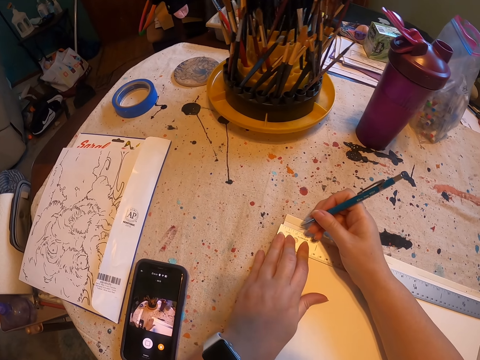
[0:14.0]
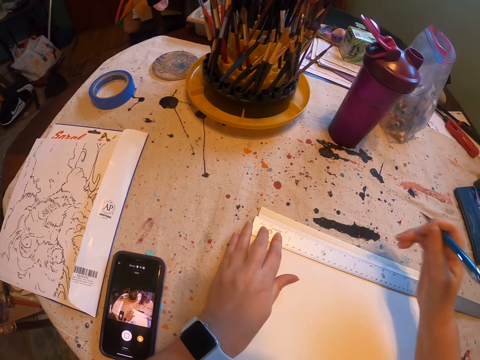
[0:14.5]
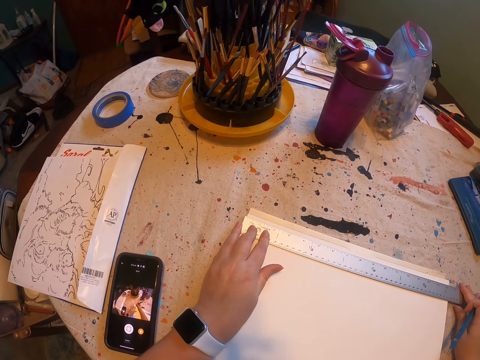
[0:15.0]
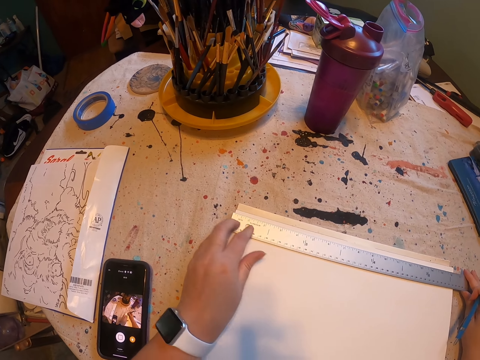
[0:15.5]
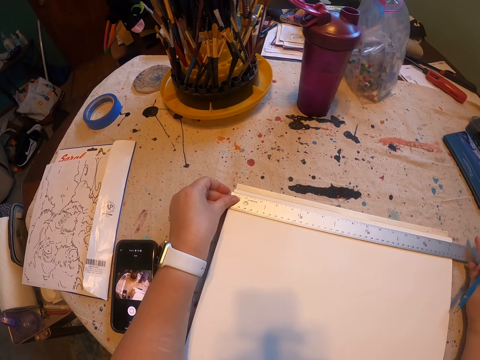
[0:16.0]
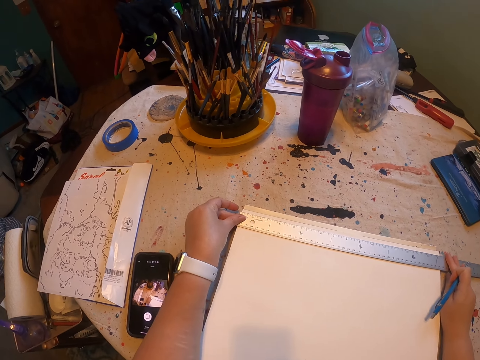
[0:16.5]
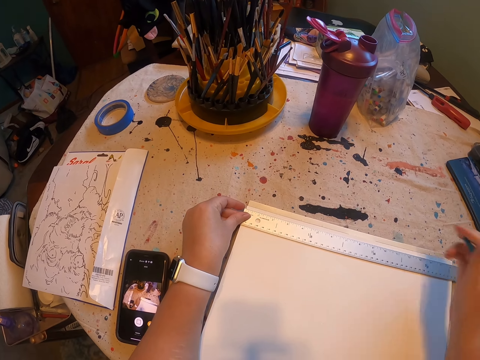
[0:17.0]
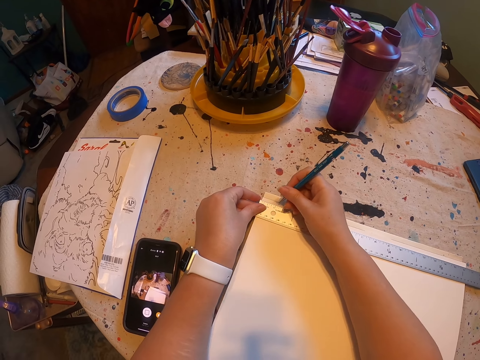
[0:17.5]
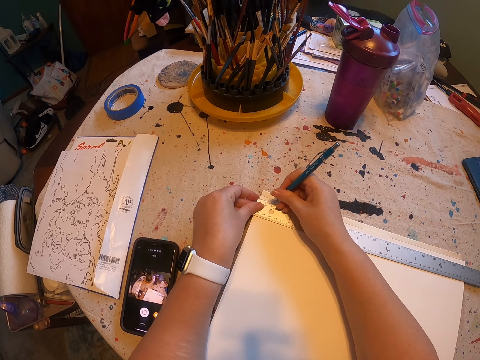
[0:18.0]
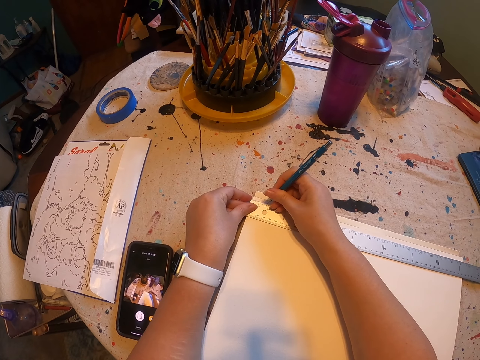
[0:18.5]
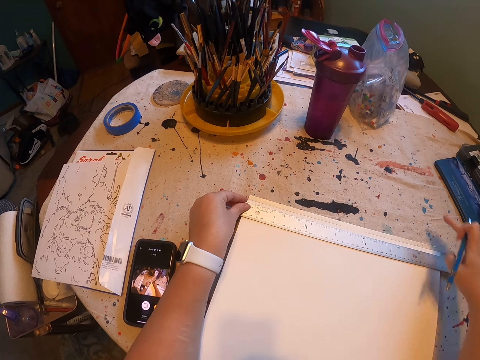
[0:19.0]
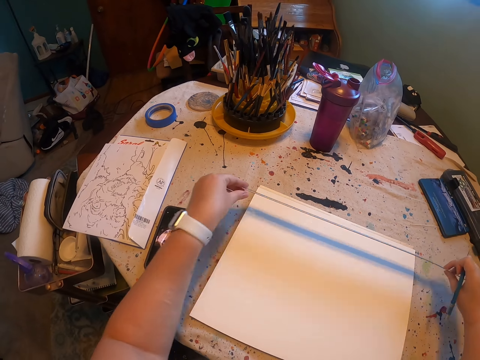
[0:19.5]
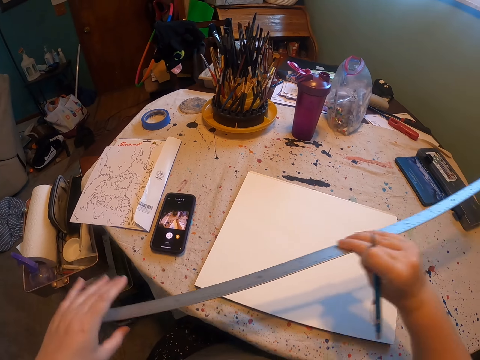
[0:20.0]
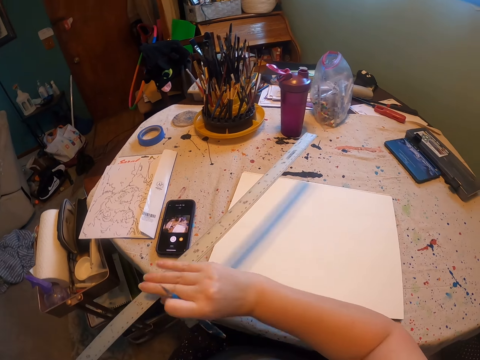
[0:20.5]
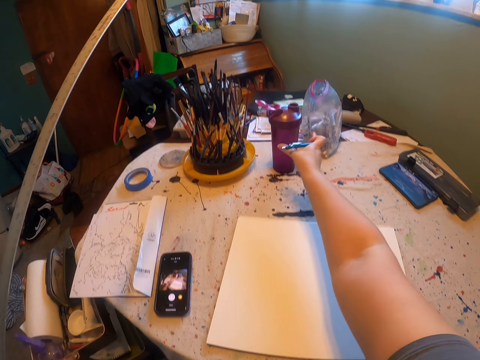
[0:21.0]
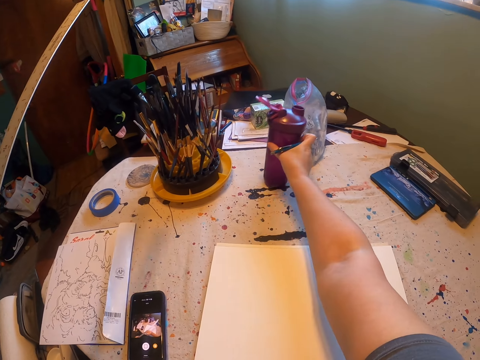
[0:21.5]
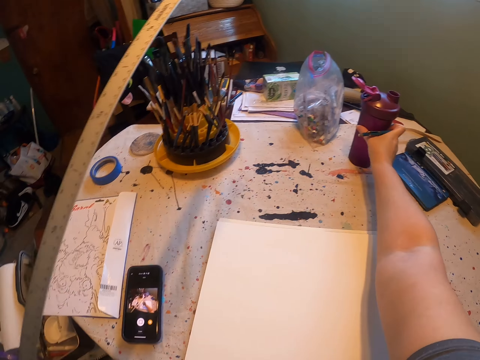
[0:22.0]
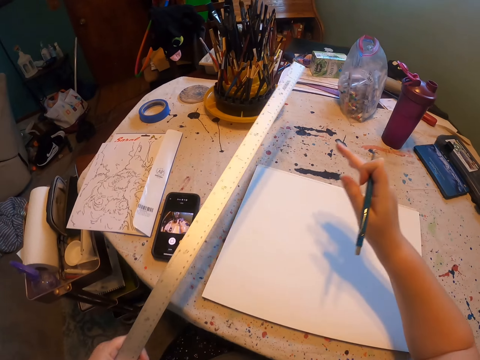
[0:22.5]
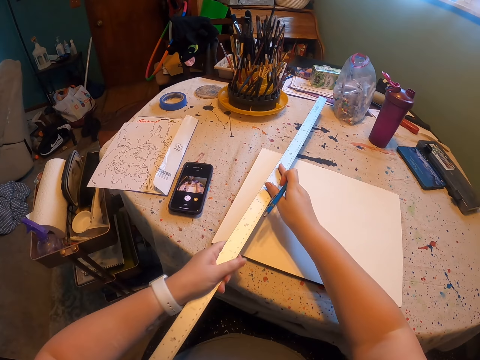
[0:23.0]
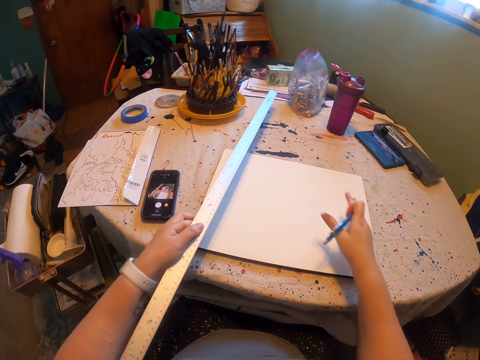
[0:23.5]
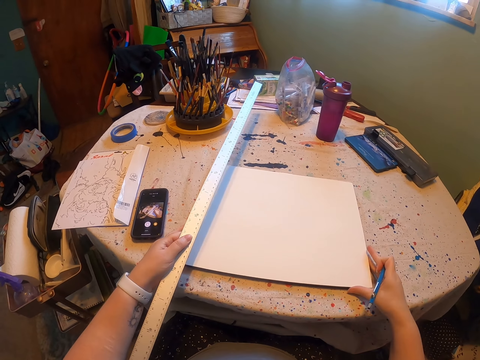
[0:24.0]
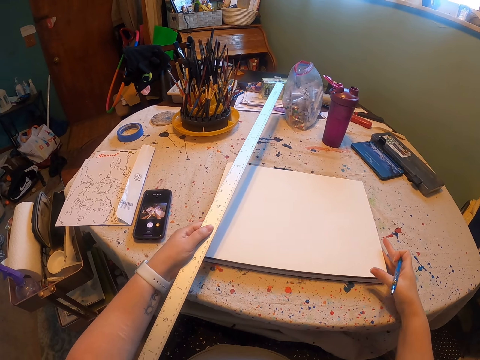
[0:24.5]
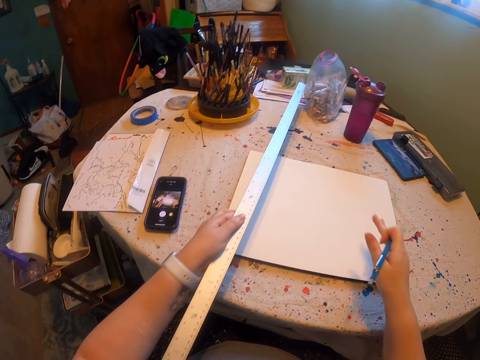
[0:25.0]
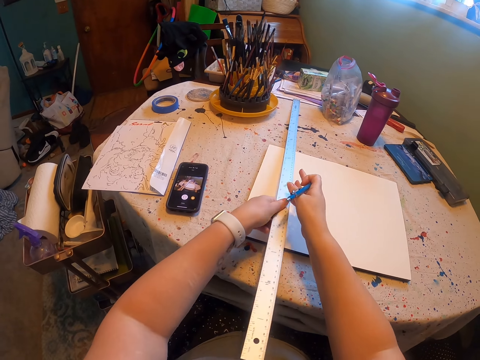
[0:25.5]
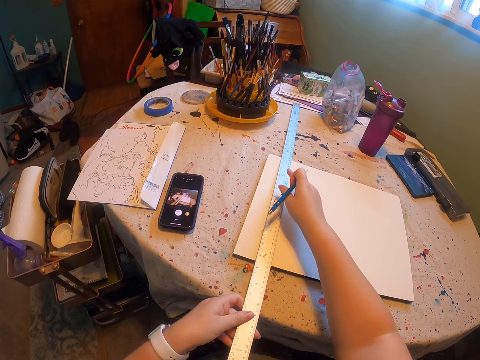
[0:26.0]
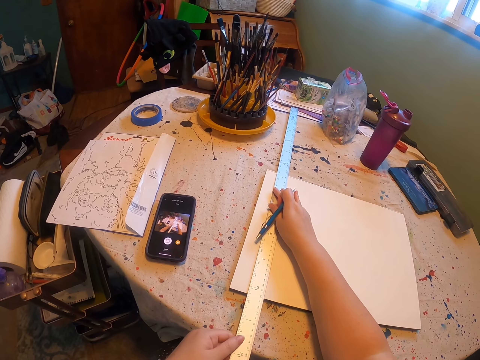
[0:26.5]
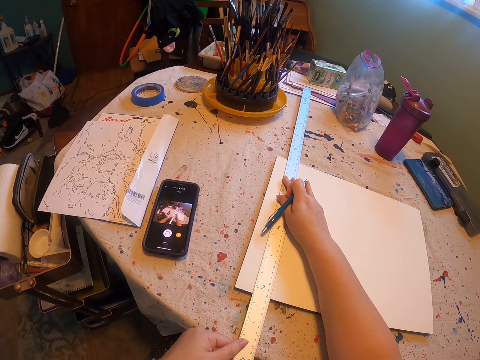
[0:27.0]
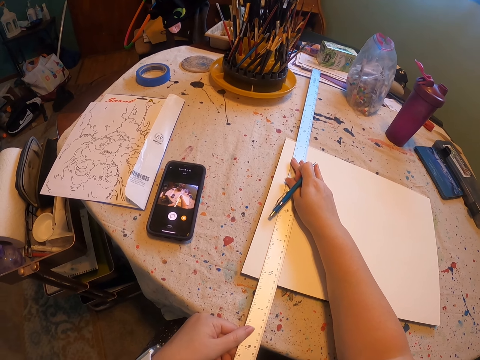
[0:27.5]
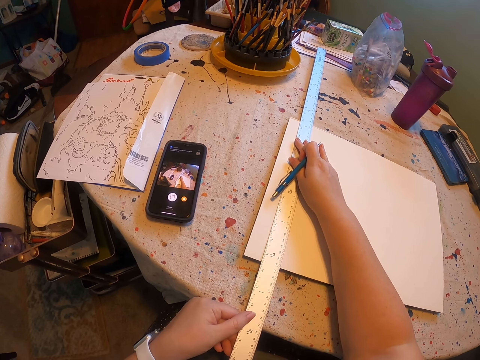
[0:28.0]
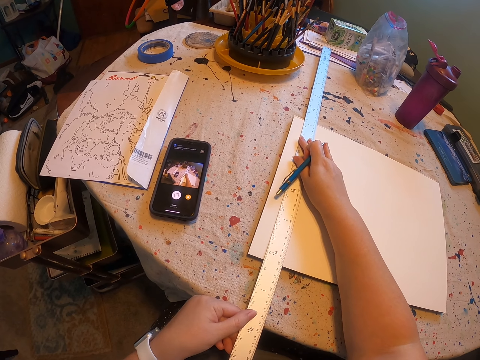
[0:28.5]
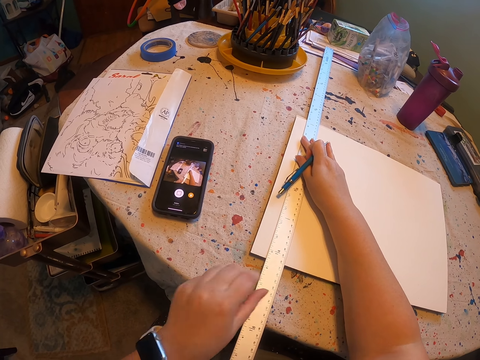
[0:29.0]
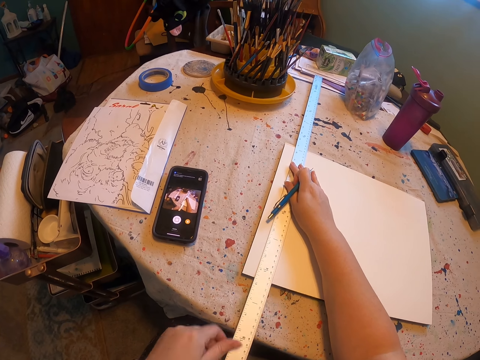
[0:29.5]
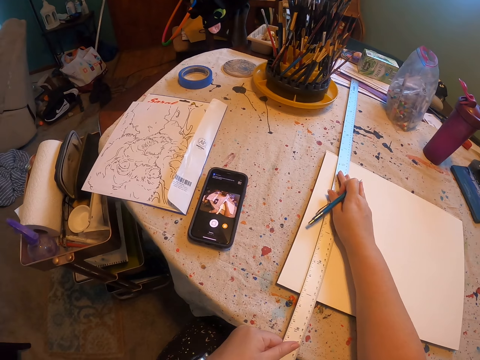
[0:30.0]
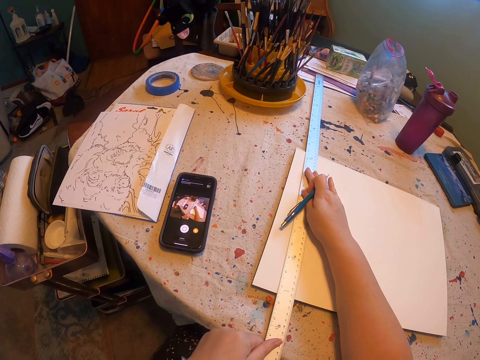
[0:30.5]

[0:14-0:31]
The camera wearer moves the hand. They hold the ruler. They hold the ruler again. They pick up the bottle. They place the ruler down. They hold the ruler.

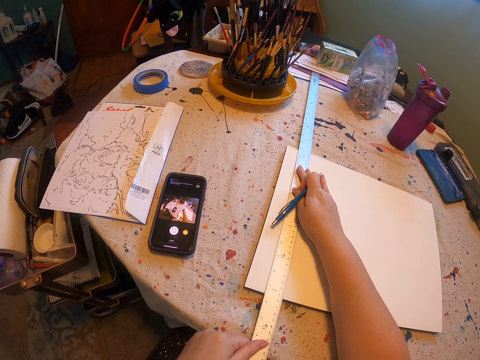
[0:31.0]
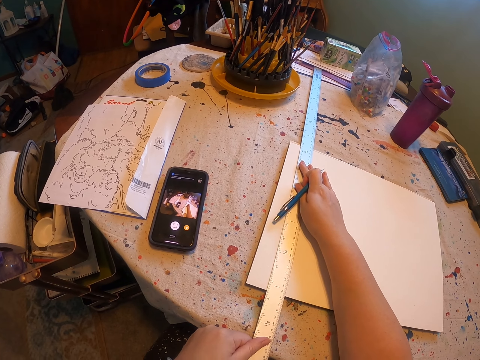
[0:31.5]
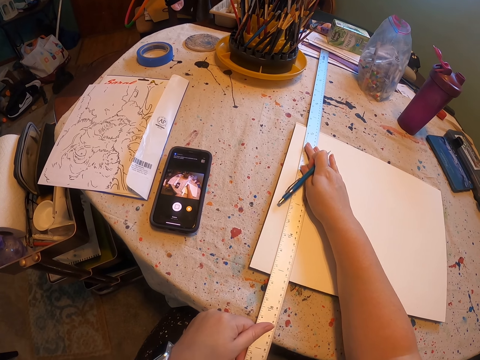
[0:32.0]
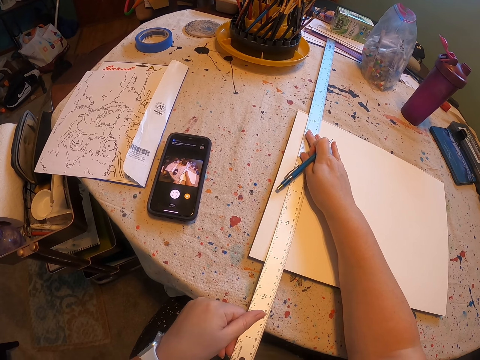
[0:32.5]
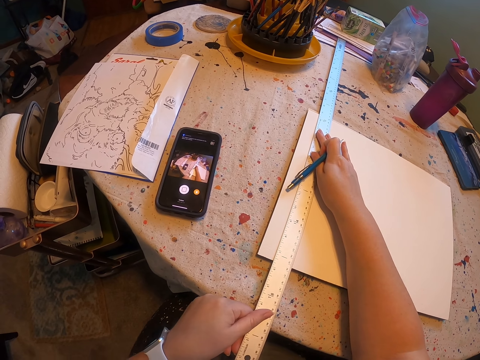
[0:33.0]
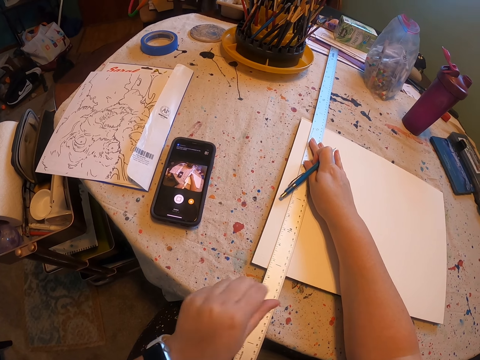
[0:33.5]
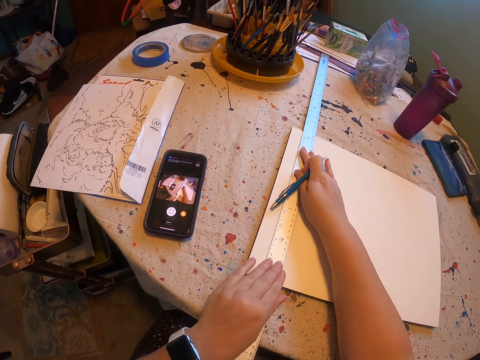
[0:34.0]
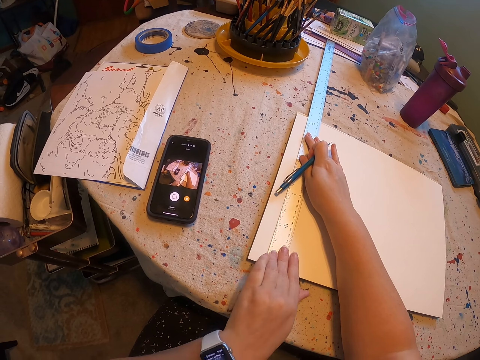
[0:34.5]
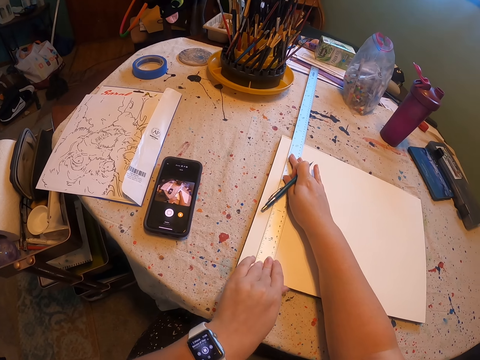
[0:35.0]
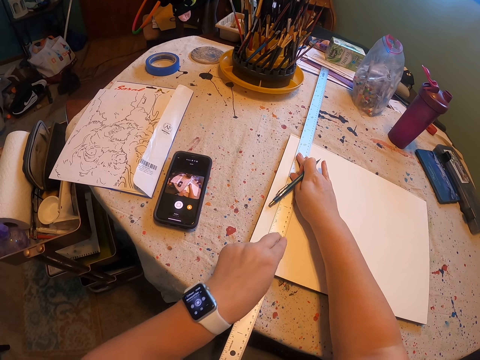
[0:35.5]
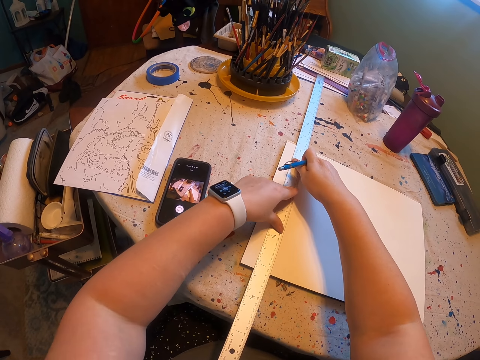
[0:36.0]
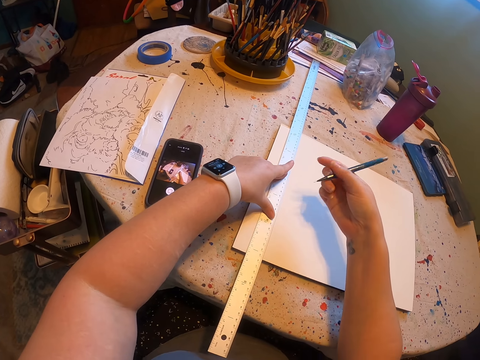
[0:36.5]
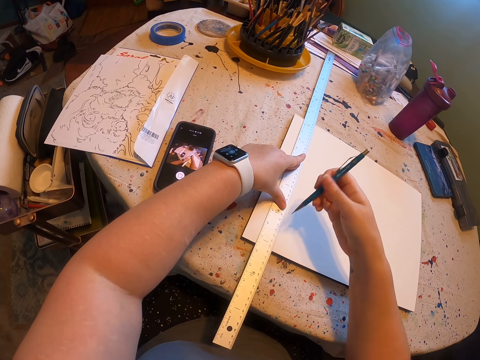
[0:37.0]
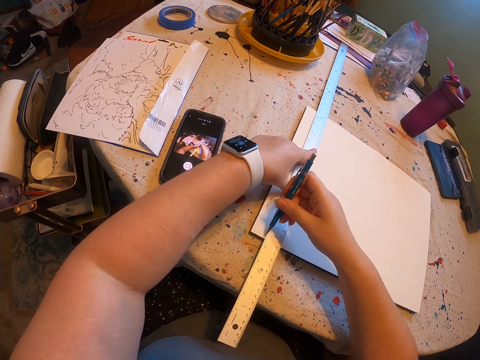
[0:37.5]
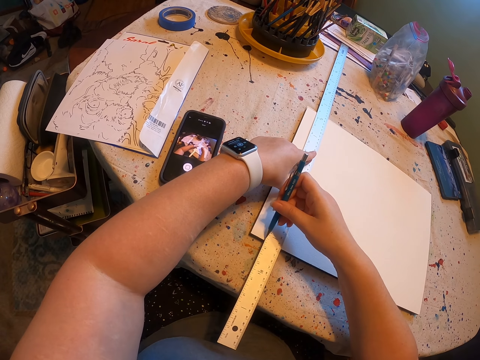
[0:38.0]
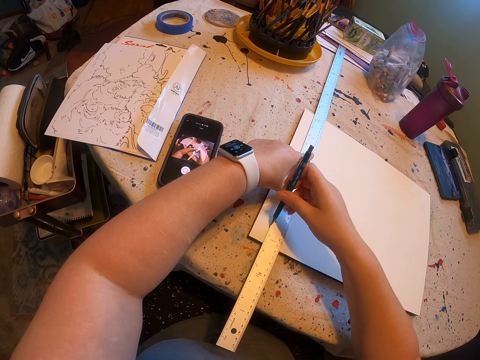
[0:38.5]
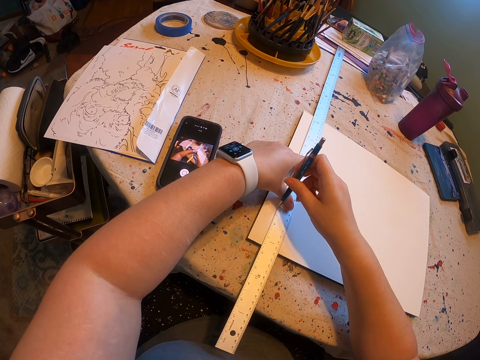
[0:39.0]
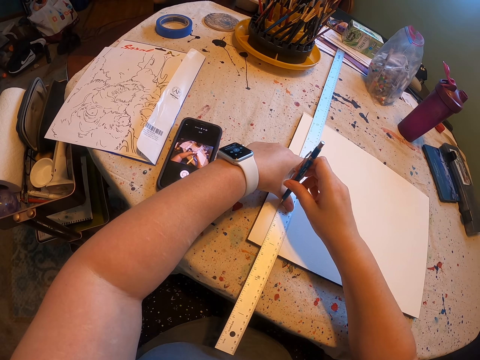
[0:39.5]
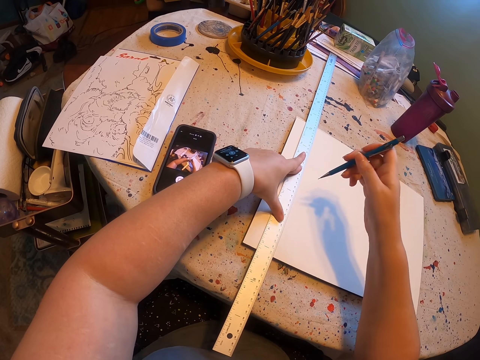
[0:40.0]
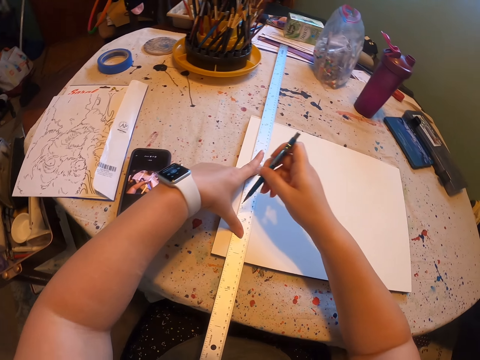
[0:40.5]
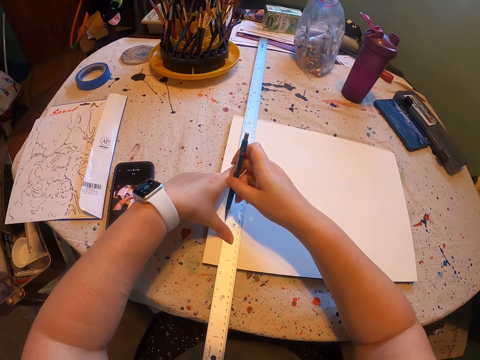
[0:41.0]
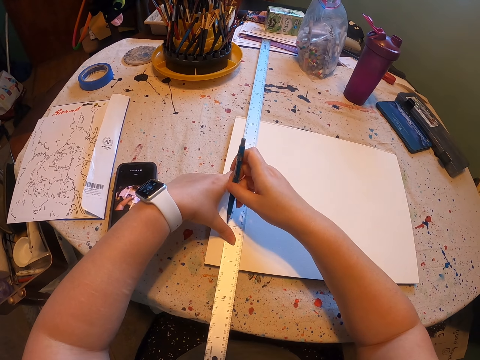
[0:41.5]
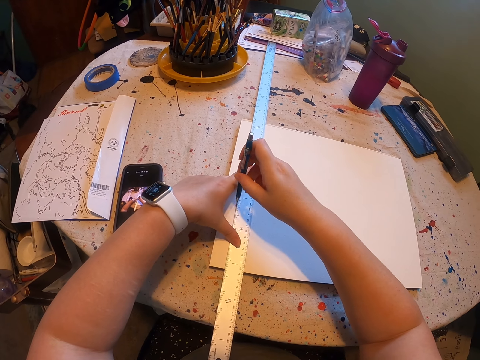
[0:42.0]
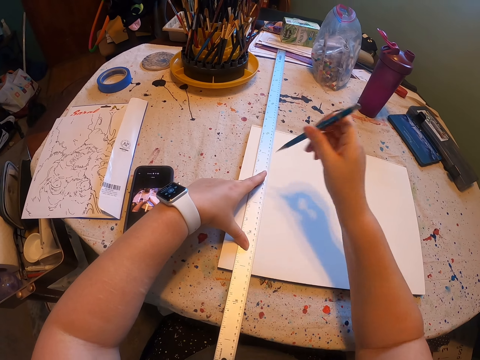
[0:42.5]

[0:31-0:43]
The camera wearer holds the pen. They draw a straight line across the paper.
